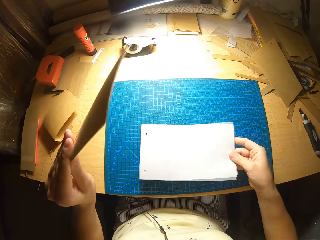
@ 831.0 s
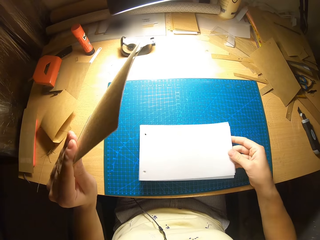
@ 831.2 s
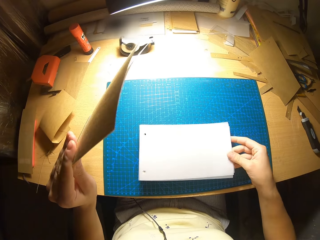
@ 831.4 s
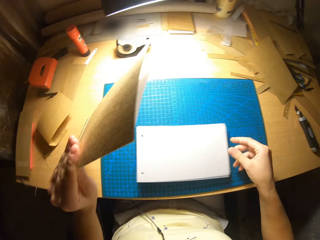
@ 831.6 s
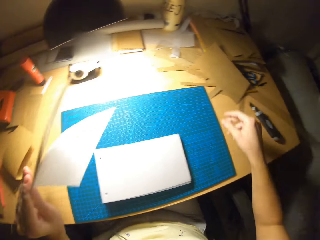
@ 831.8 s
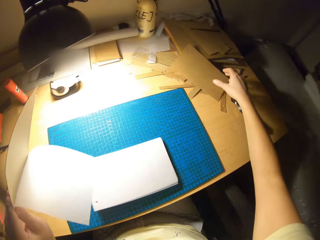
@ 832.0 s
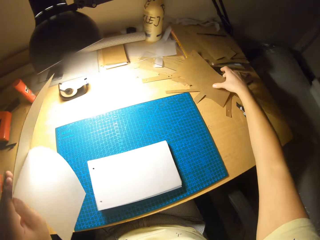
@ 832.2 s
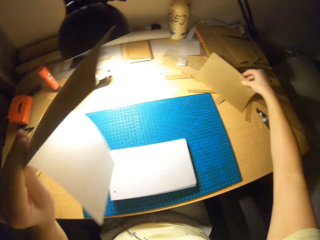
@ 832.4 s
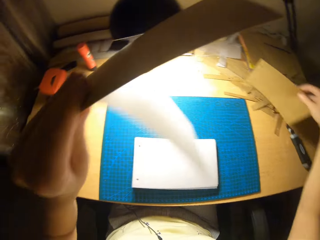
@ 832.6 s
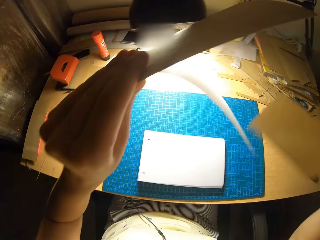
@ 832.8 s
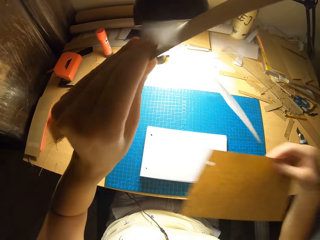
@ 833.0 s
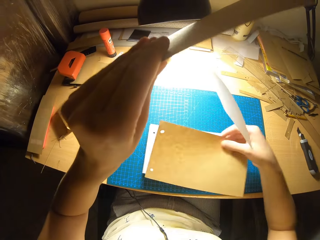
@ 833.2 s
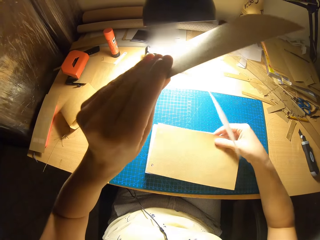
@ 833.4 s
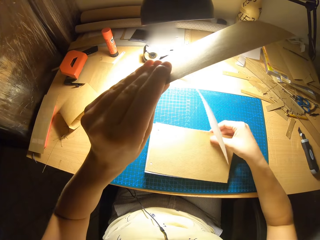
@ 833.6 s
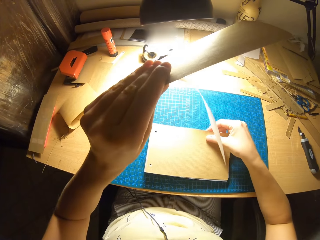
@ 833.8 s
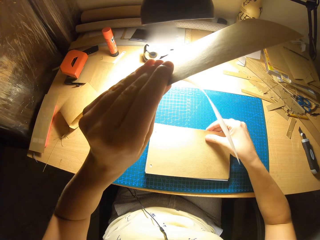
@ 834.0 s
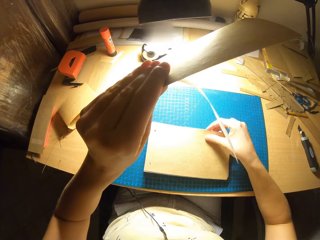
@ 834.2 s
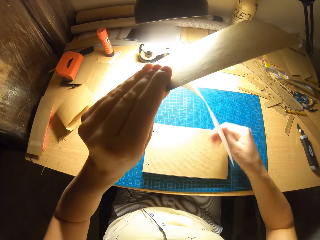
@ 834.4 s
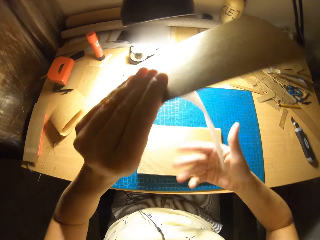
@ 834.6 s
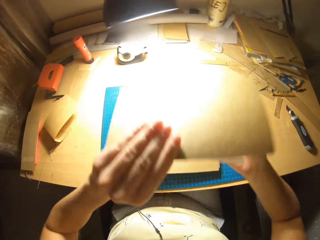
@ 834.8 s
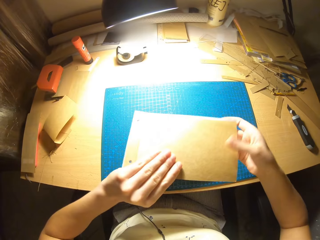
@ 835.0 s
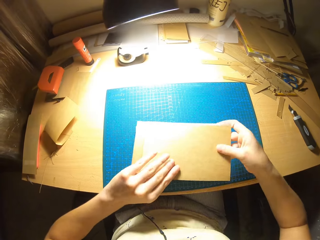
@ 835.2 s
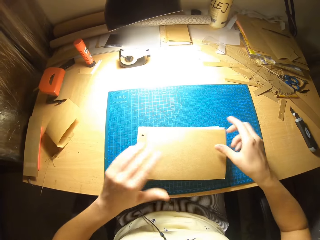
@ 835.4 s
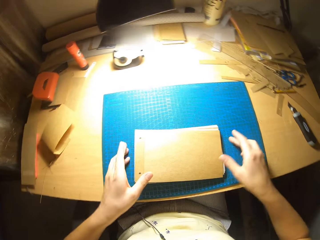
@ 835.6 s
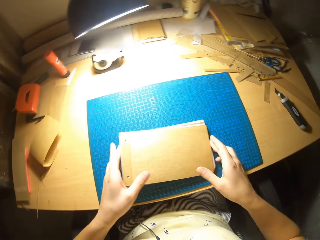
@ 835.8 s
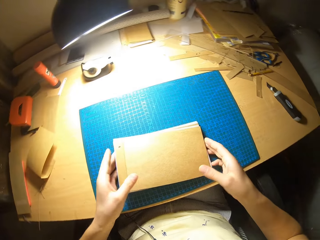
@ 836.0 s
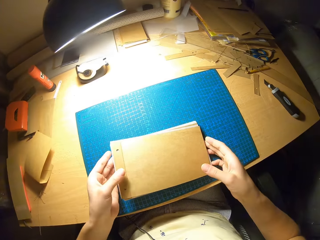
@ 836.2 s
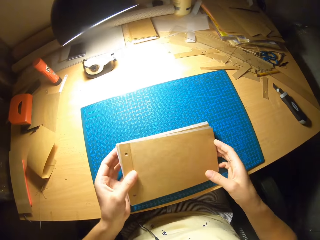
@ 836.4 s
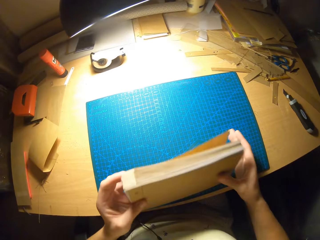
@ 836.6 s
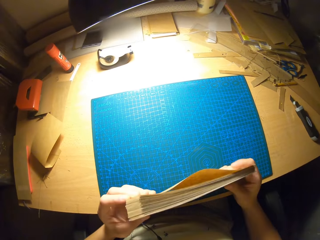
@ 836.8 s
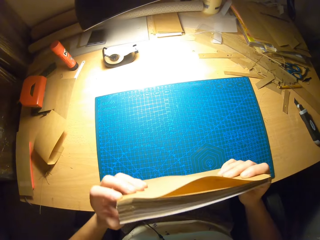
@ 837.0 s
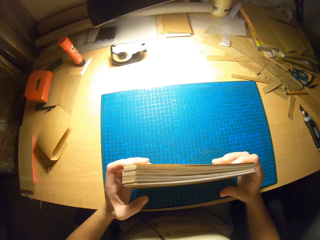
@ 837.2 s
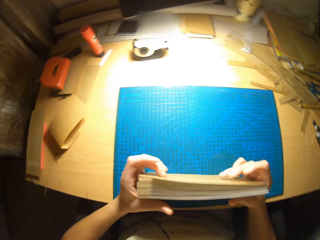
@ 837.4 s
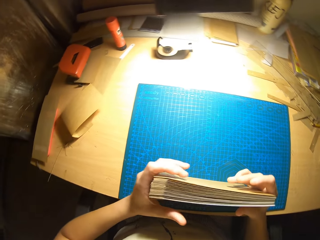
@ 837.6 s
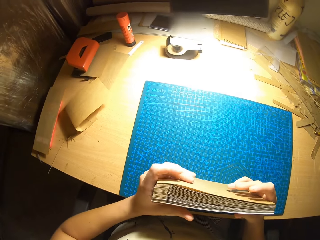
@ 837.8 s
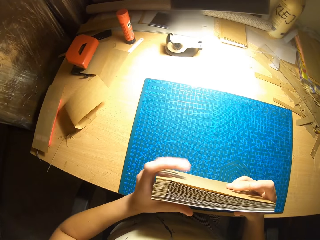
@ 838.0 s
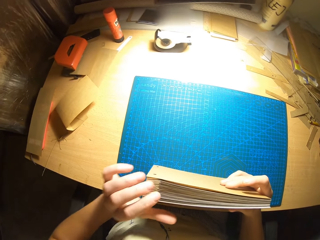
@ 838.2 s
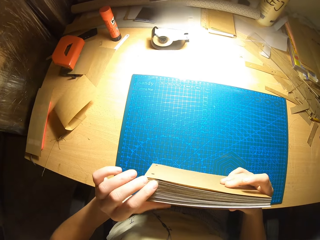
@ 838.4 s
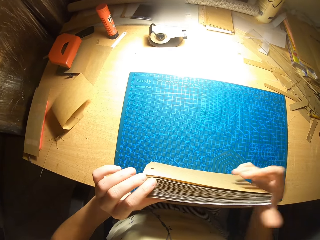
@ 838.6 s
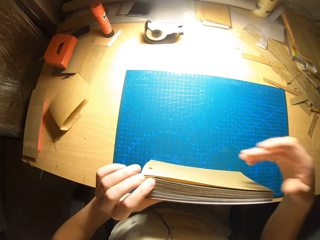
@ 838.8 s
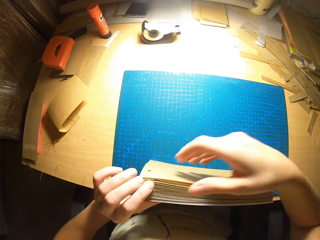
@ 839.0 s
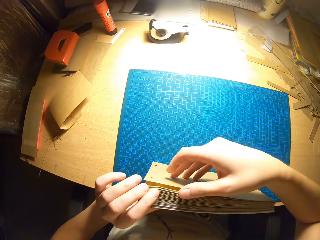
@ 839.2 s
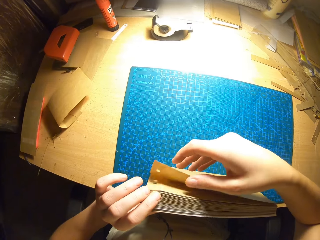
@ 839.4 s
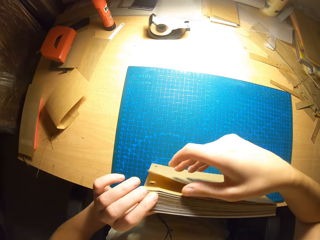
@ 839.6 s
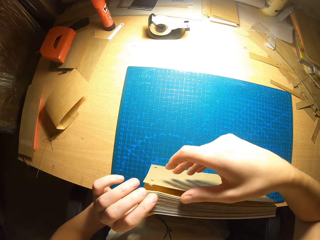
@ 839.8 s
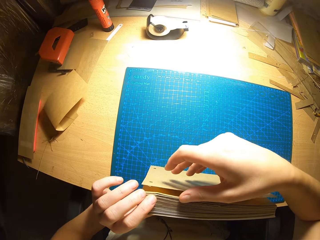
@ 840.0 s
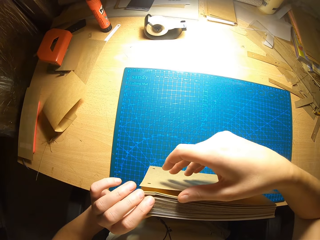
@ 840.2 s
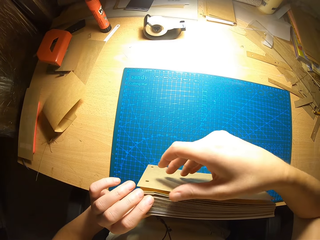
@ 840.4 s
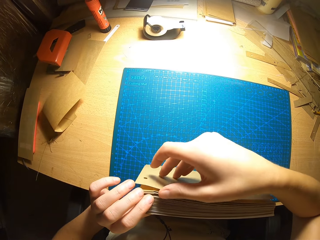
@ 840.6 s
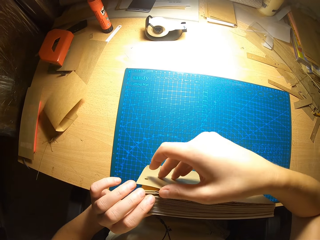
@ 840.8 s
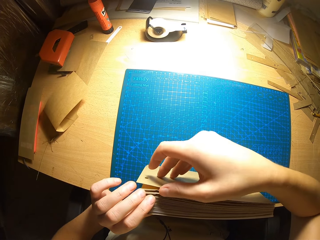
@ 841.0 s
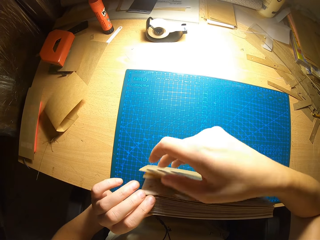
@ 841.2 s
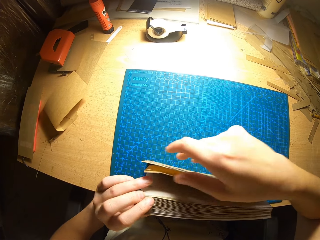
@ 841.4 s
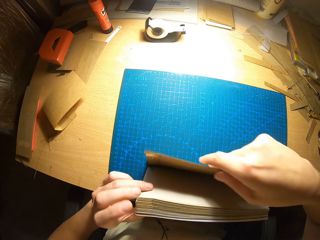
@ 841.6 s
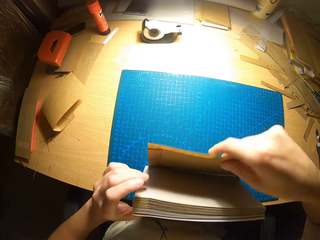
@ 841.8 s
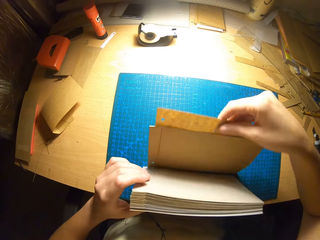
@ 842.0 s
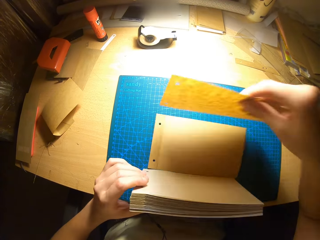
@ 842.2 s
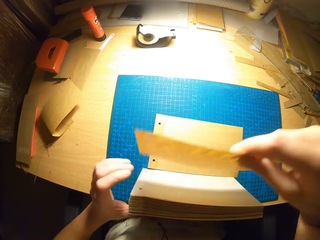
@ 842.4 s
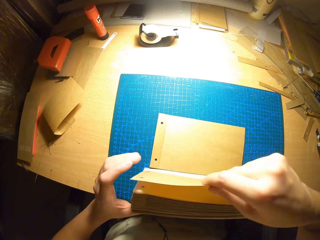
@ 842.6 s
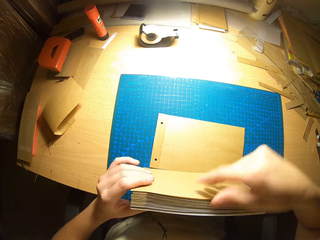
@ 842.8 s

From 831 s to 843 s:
The camera wearer picks up a card from the table. He puts it together with the other cards. He arranges the cards and pvc paper in his hands.

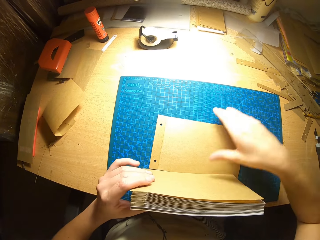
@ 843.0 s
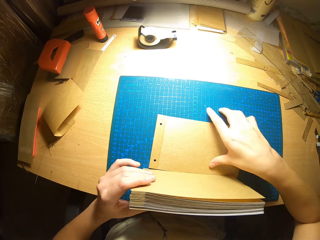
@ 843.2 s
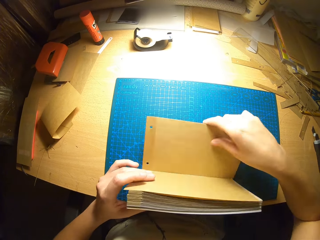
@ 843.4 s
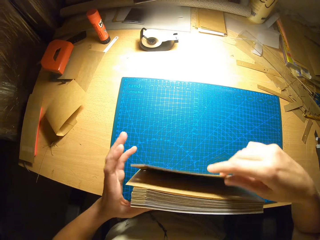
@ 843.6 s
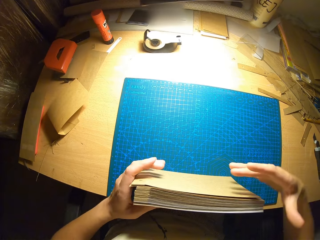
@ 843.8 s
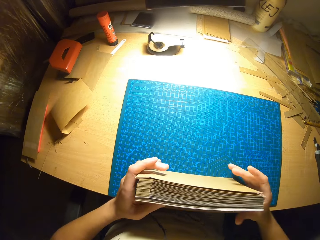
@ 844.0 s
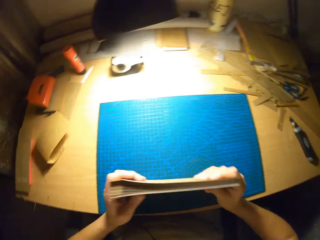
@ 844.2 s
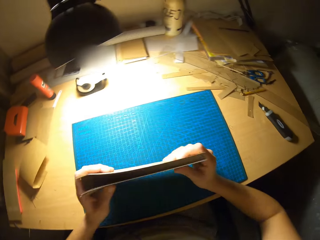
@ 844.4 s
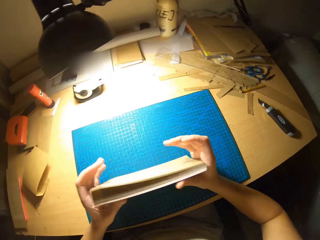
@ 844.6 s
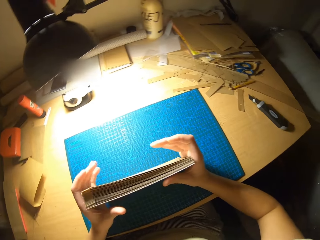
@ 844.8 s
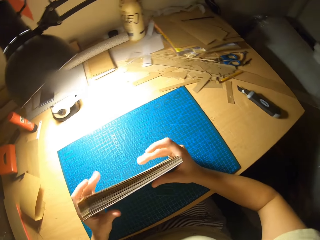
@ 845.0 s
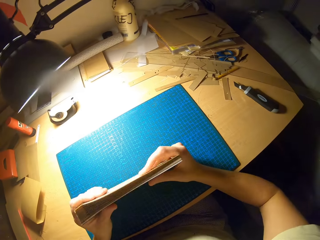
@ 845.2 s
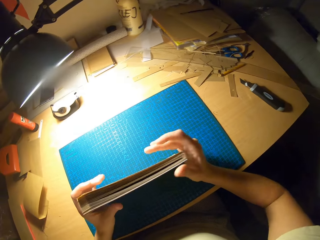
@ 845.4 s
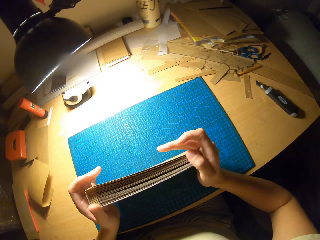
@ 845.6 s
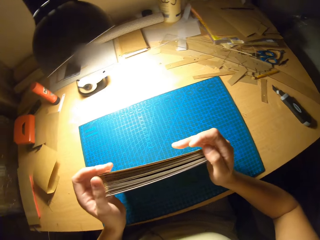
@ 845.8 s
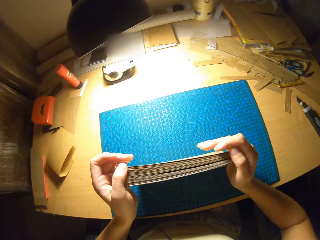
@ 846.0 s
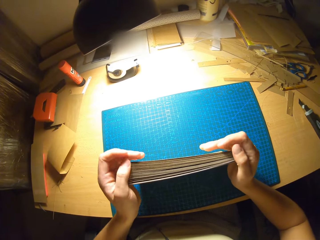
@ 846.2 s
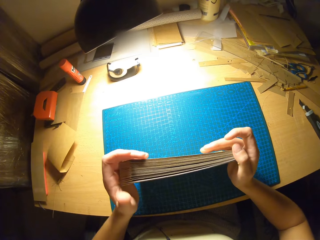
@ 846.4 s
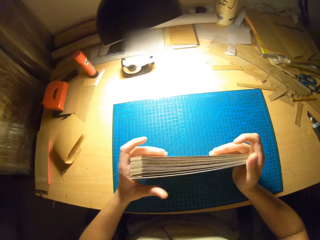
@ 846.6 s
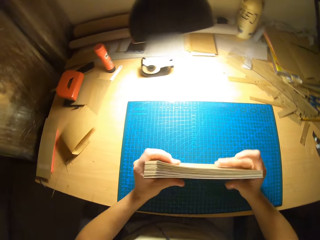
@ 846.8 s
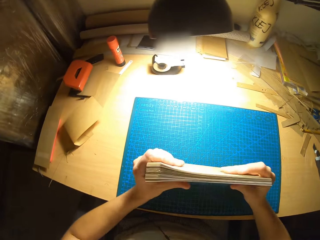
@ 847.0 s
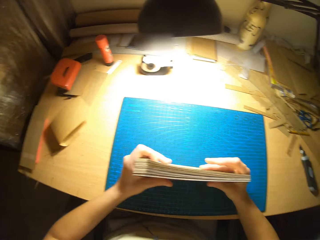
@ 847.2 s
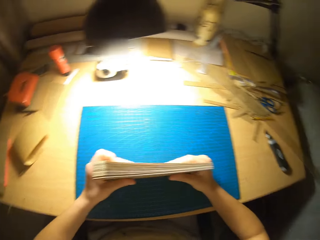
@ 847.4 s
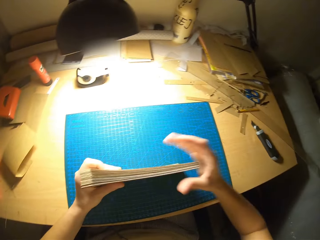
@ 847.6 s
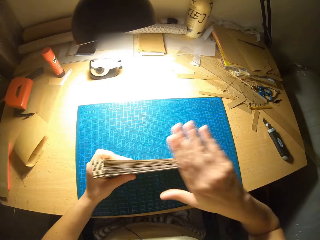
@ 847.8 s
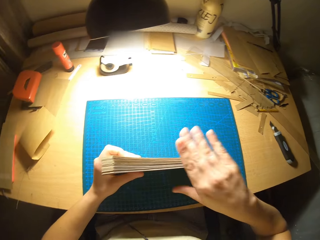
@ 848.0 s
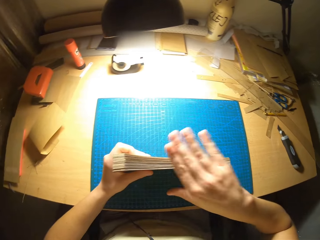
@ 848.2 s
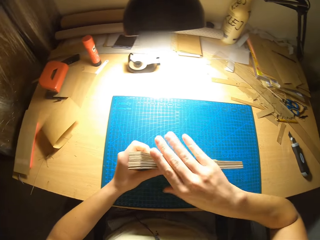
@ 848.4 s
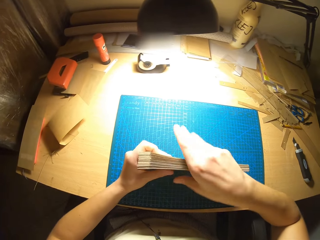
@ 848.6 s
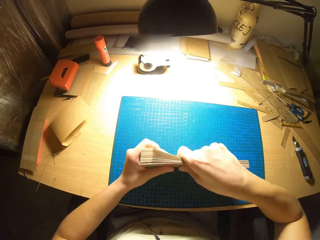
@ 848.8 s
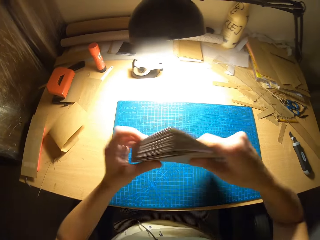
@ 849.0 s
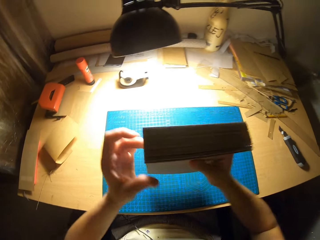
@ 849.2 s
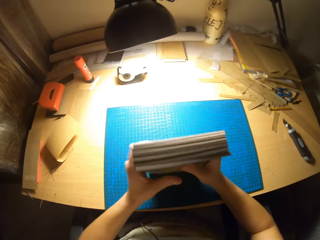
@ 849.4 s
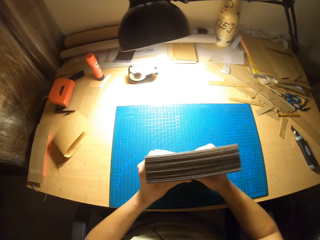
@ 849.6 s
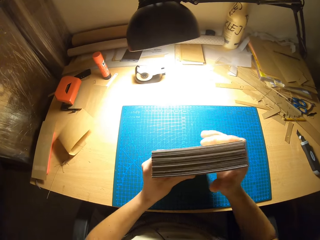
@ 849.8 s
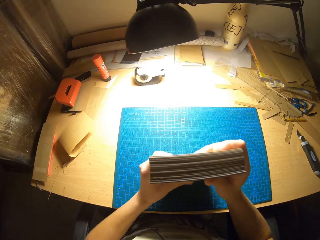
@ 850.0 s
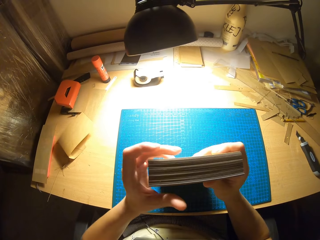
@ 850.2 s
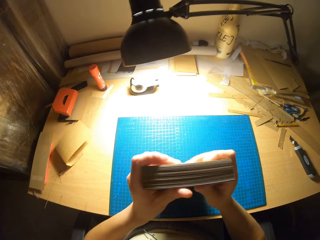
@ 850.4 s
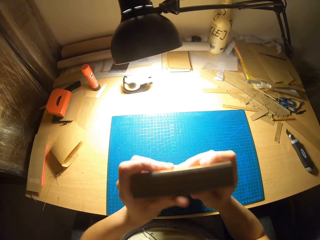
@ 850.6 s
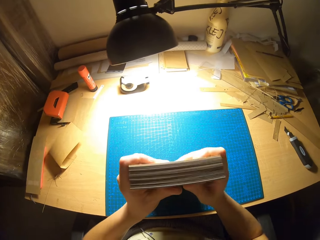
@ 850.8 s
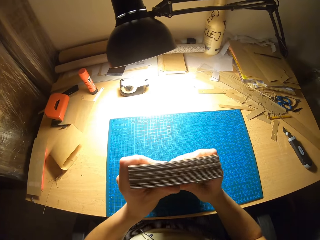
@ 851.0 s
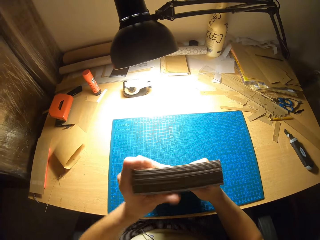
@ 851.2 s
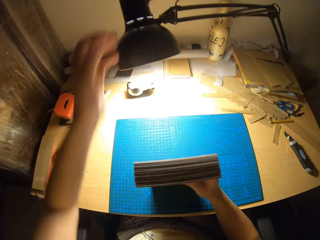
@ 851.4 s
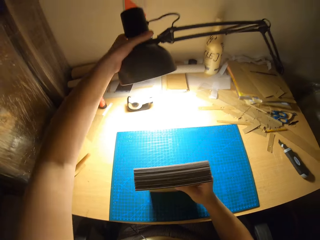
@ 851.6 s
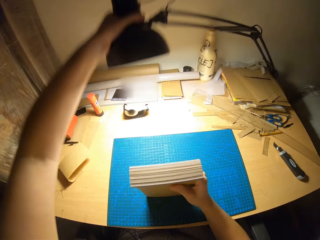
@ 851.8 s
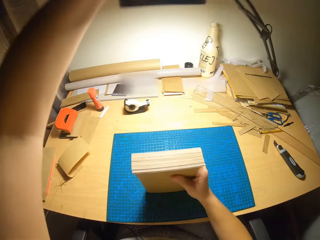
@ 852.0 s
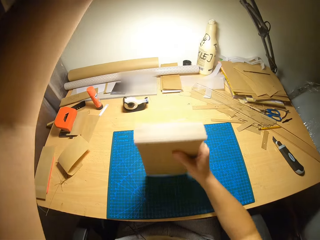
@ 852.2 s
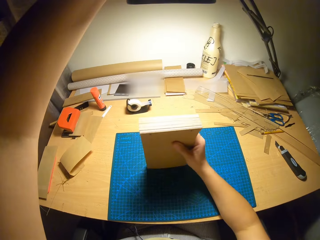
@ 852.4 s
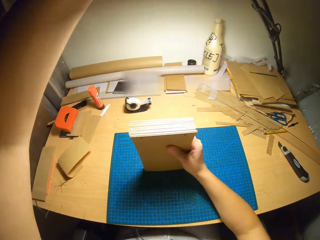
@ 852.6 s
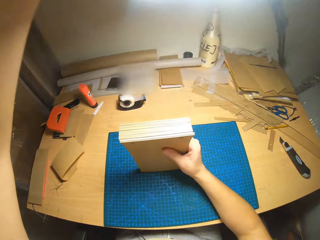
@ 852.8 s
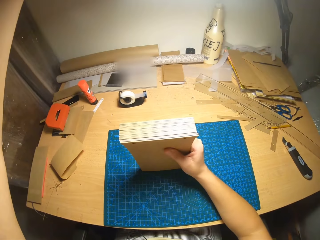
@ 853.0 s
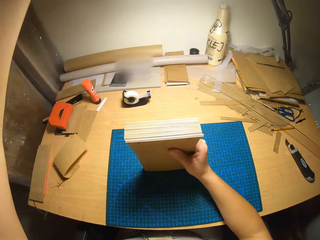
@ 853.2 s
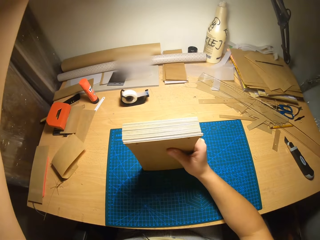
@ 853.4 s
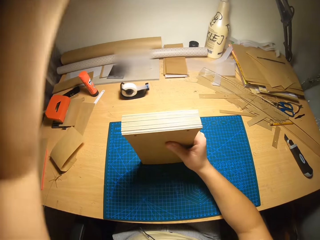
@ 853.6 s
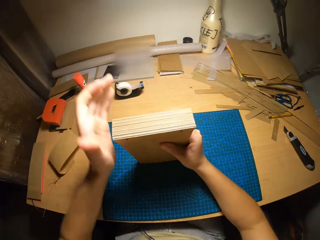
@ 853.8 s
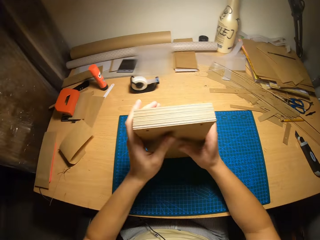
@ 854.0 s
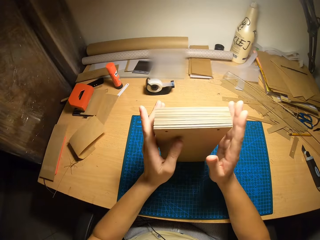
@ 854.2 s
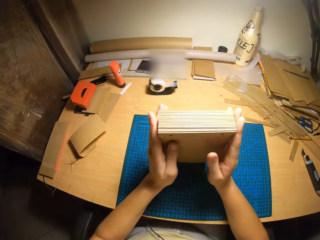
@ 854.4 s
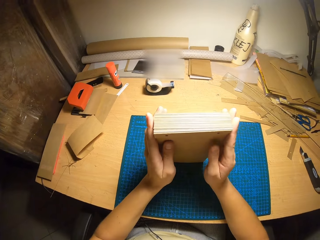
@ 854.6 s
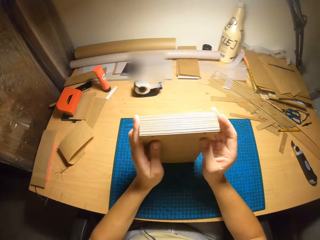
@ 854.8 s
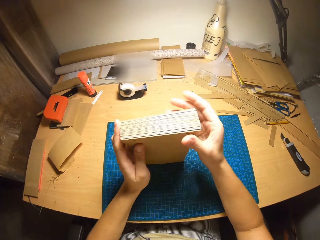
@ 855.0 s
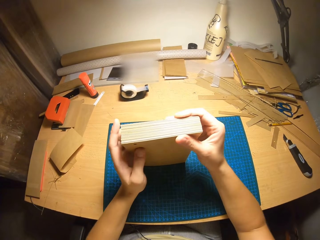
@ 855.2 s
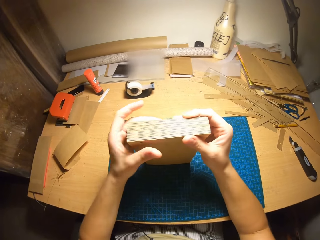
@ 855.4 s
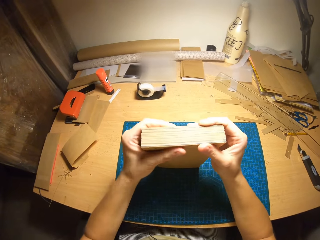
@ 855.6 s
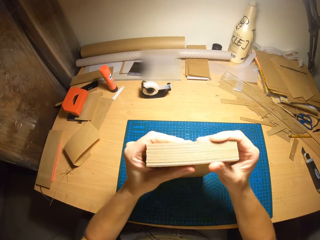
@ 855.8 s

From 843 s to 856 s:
The camera wearer adjusts the lamp stand. He puts the cards and pvc paper in his hands under the lights as he adjusts them.
